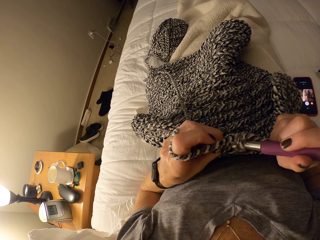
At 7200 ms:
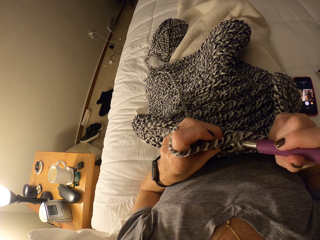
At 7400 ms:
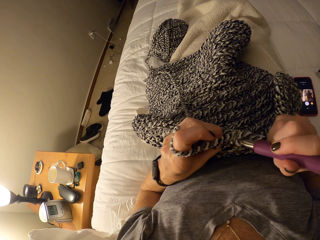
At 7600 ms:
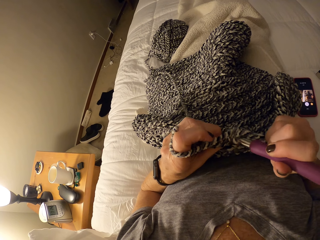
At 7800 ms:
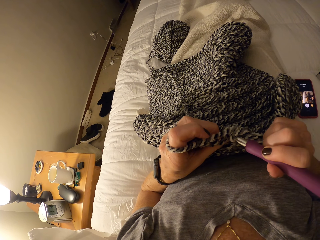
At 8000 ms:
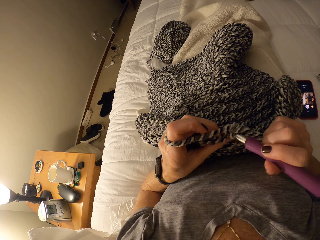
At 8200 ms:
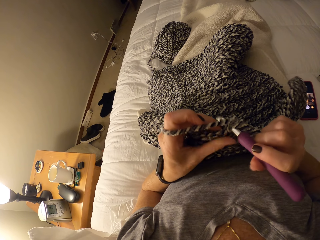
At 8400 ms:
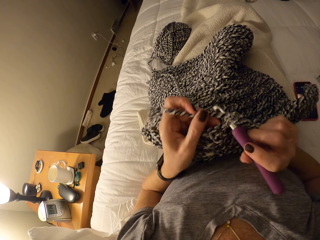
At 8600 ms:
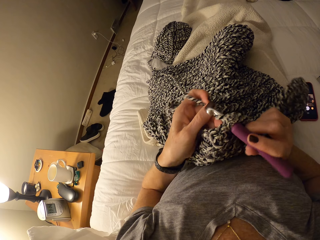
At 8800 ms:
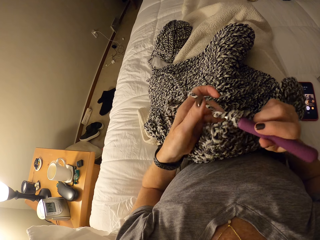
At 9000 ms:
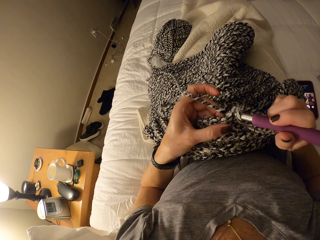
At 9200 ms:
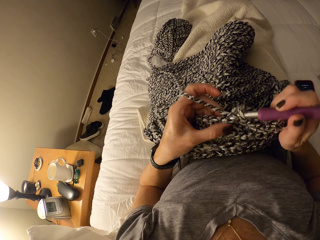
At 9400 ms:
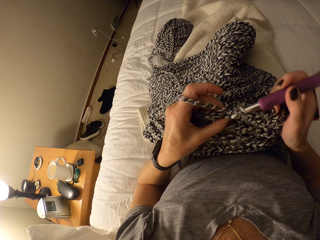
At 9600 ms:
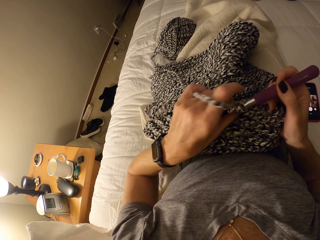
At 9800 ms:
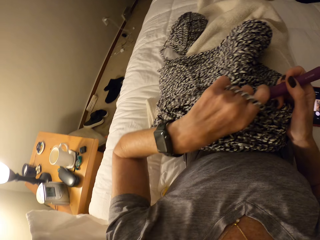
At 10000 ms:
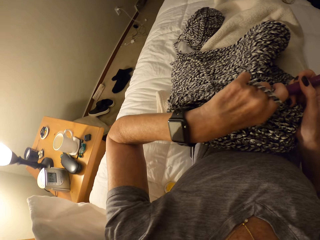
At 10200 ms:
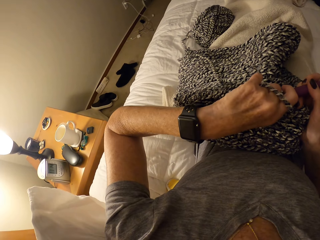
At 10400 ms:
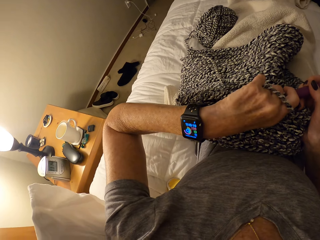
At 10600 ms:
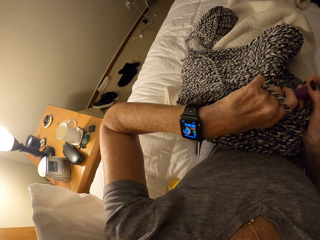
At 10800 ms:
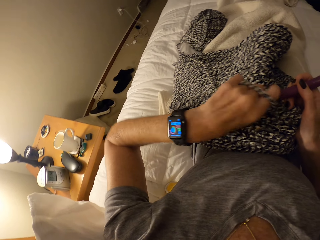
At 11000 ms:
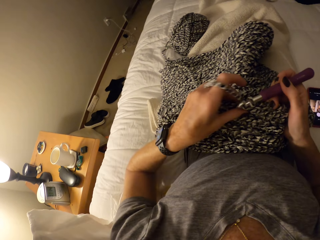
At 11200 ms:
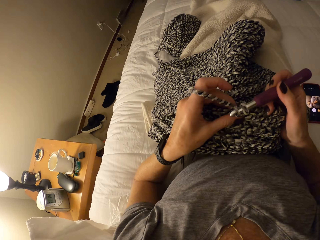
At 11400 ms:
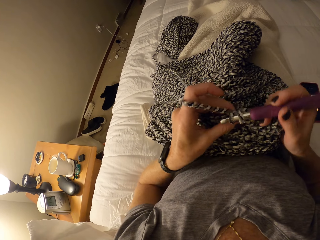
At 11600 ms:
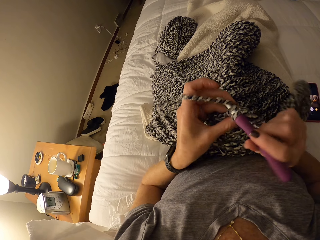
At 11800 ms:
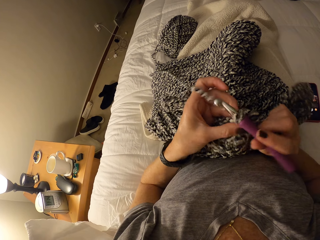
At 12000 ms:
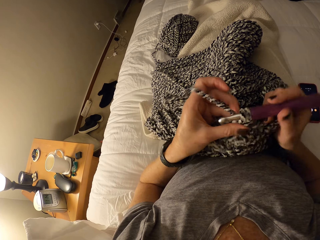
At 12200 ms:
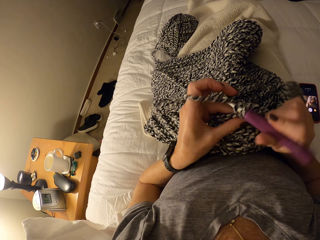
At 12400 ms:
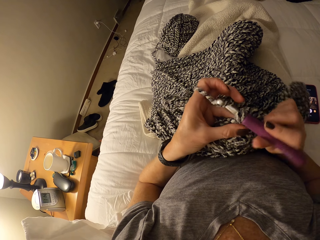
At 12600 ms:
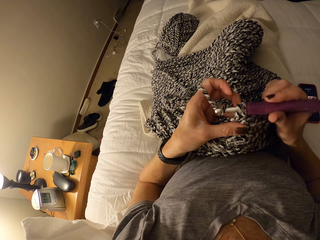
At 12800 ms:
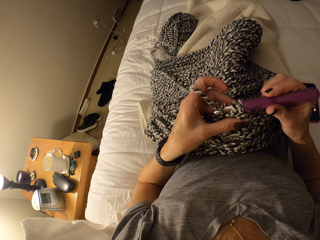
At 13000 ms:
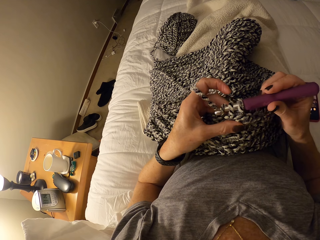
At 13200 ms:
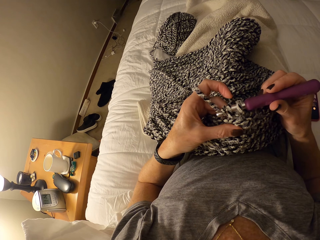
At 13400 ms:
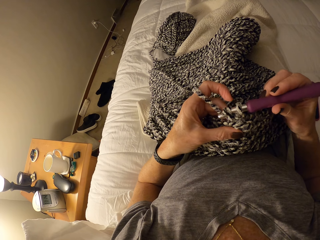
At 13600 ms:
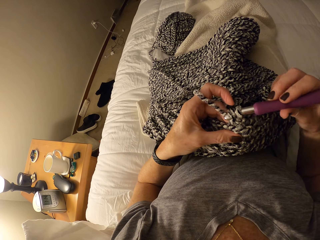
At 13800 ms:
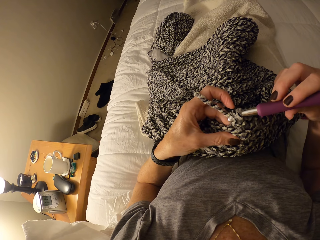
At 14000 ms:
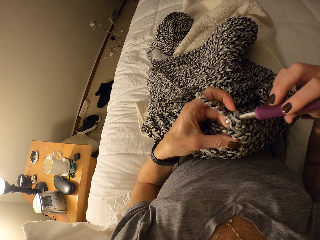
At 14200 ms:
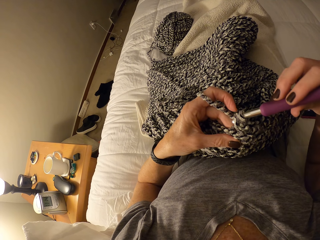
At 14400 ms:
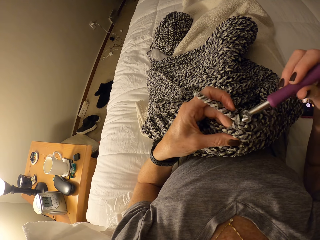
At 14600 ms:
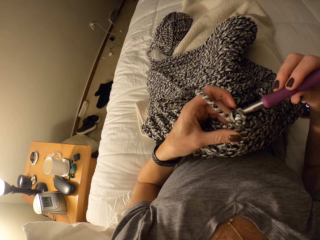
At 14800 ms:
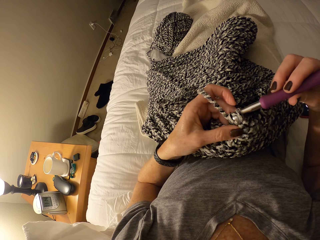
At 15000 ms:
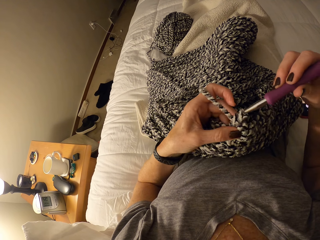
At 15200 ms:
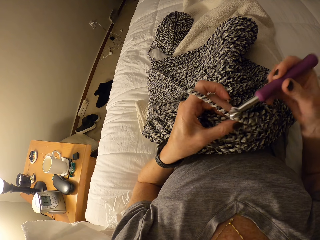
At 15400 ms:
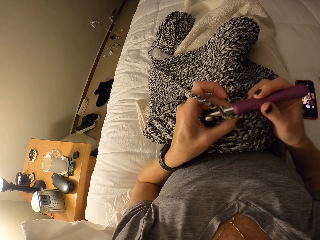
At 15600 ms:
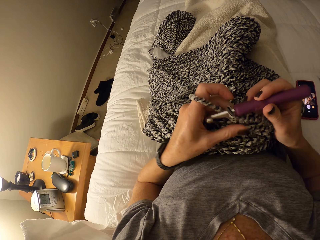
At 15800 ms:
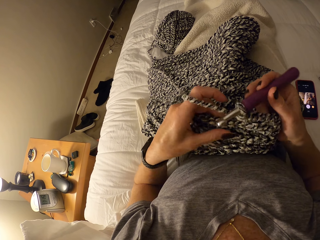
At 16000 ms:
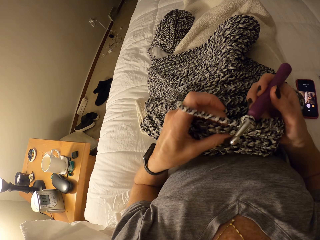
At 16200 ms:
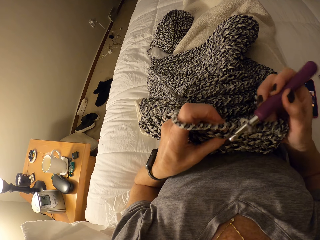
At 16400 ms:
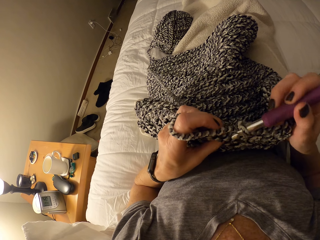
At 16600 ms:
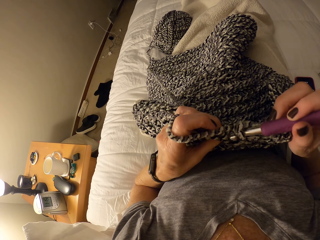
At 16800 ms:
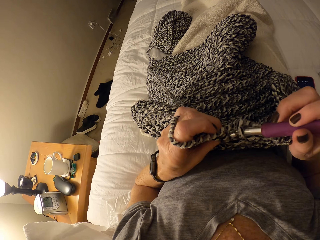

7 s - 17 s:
The camera wearer knits the cotton yarn with the crochet hook. She checks her wristwatch on her left wrist. She continues knitting the cotton yarn with the crochet hook.

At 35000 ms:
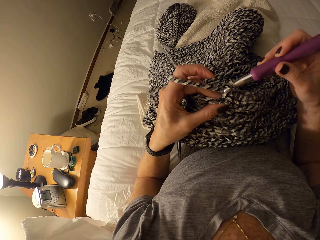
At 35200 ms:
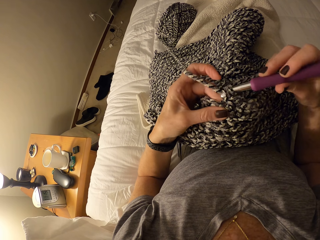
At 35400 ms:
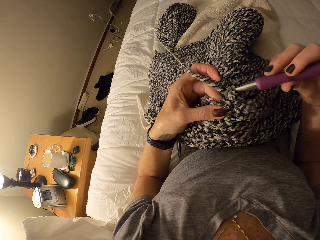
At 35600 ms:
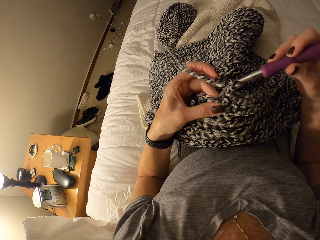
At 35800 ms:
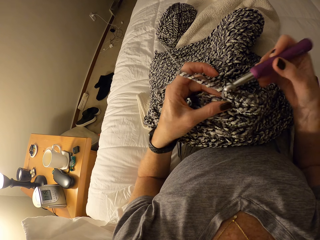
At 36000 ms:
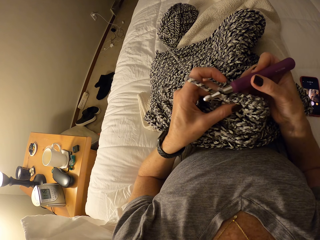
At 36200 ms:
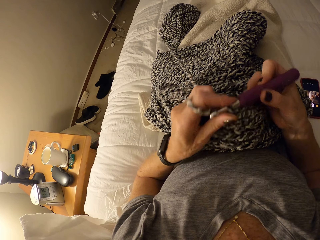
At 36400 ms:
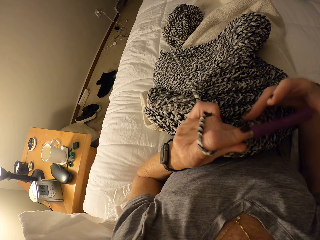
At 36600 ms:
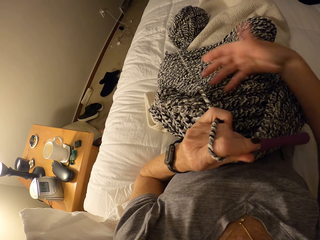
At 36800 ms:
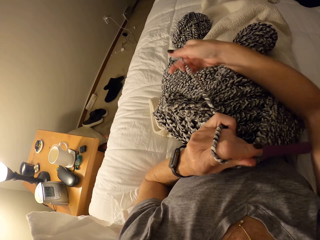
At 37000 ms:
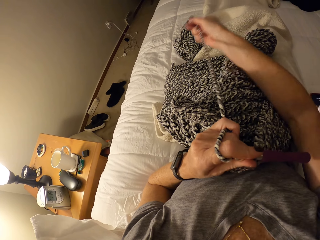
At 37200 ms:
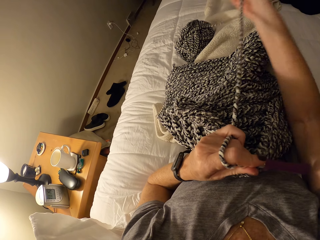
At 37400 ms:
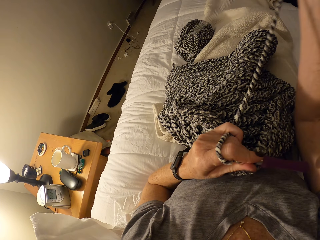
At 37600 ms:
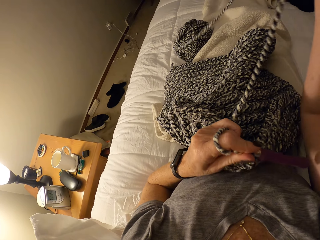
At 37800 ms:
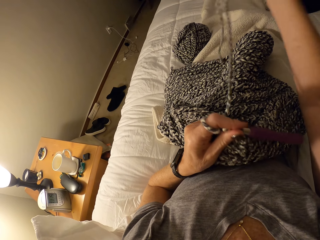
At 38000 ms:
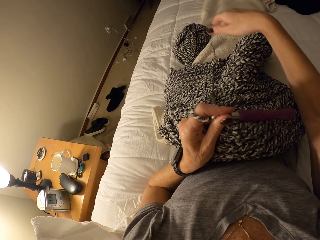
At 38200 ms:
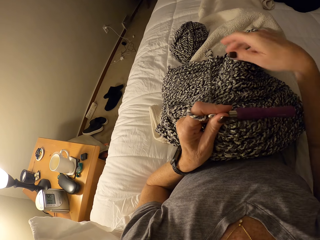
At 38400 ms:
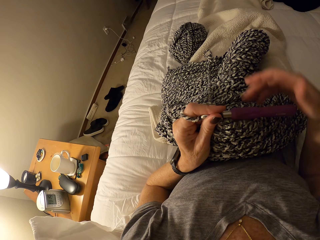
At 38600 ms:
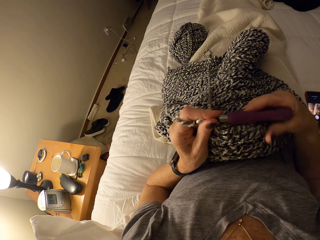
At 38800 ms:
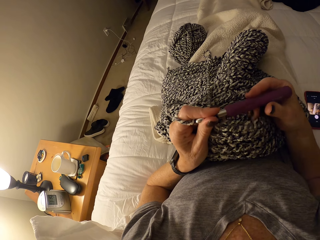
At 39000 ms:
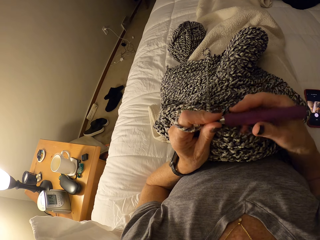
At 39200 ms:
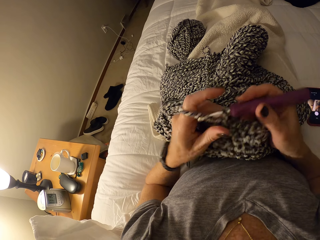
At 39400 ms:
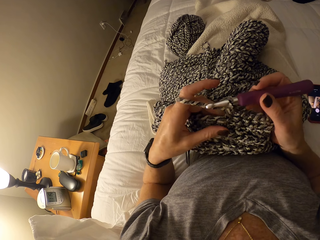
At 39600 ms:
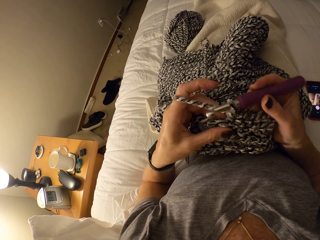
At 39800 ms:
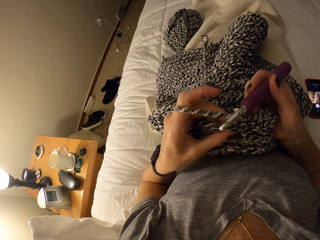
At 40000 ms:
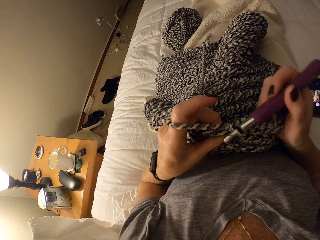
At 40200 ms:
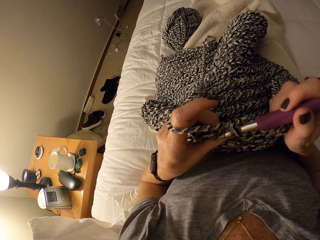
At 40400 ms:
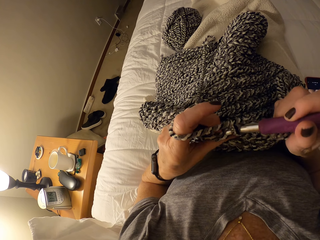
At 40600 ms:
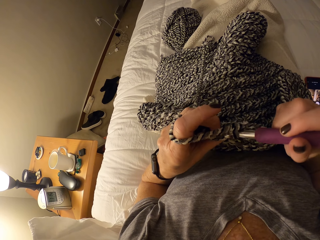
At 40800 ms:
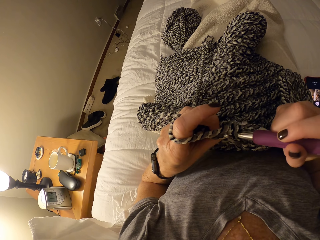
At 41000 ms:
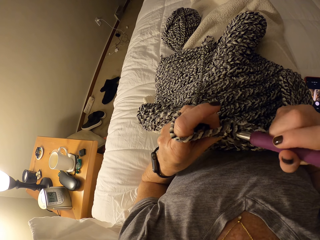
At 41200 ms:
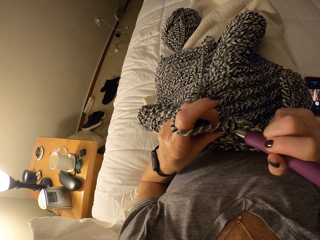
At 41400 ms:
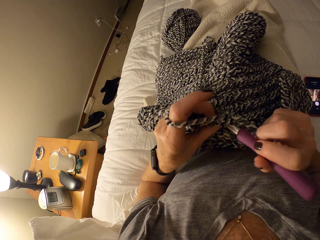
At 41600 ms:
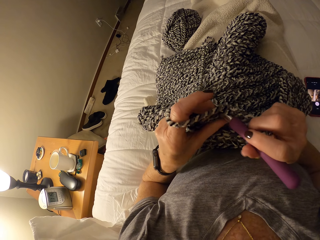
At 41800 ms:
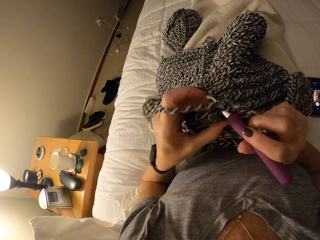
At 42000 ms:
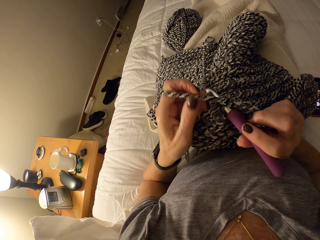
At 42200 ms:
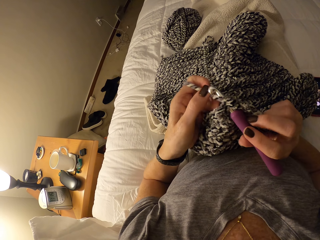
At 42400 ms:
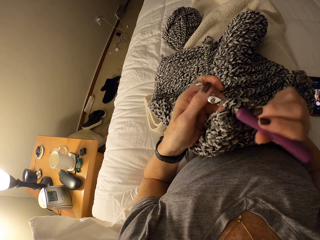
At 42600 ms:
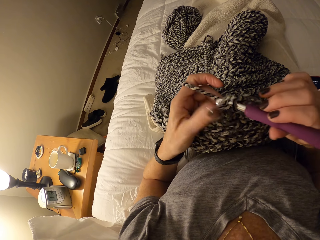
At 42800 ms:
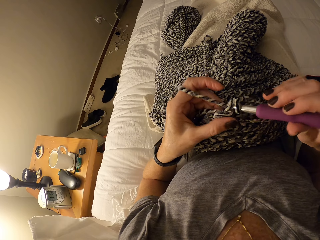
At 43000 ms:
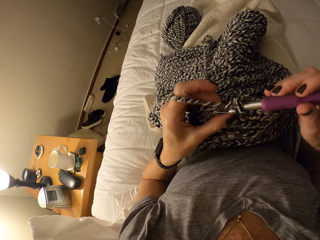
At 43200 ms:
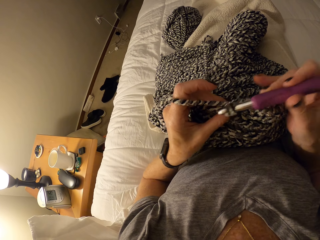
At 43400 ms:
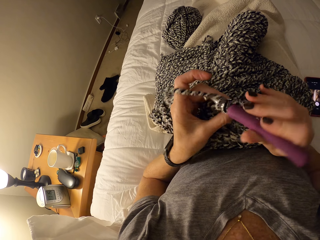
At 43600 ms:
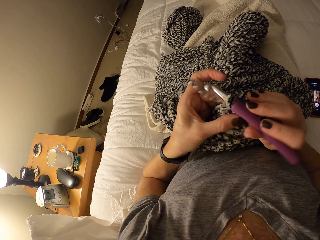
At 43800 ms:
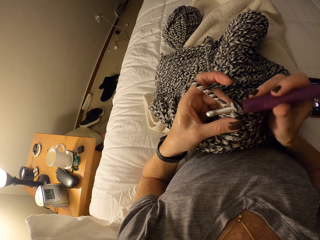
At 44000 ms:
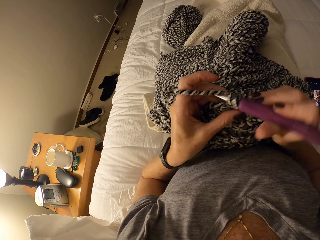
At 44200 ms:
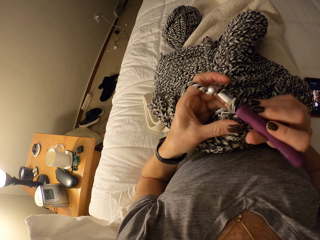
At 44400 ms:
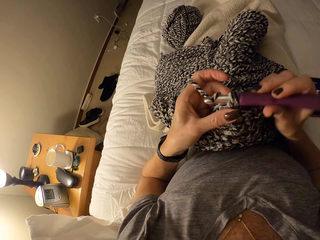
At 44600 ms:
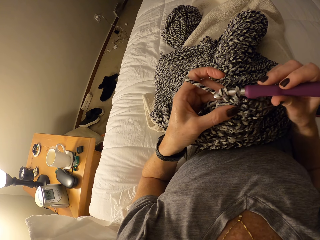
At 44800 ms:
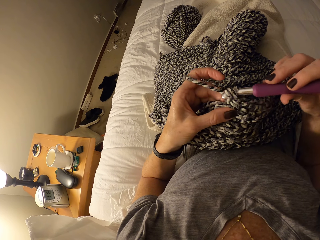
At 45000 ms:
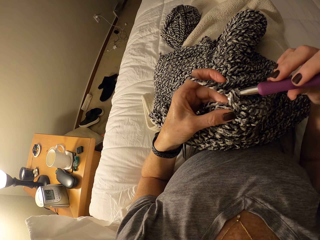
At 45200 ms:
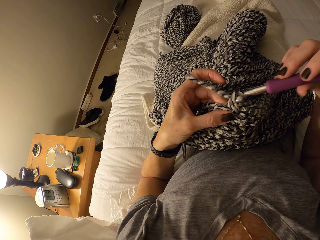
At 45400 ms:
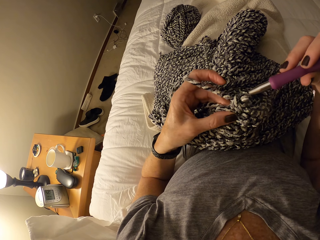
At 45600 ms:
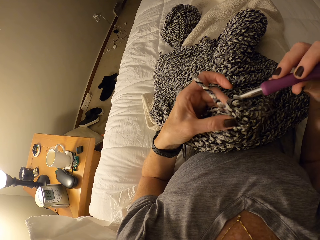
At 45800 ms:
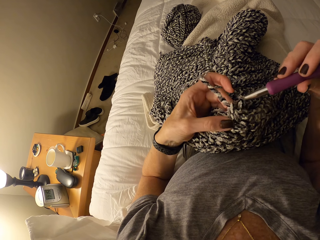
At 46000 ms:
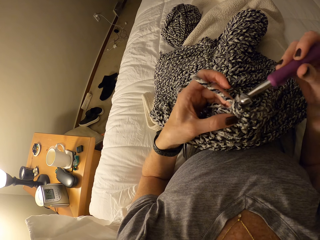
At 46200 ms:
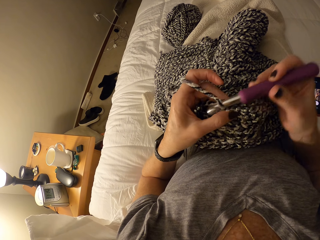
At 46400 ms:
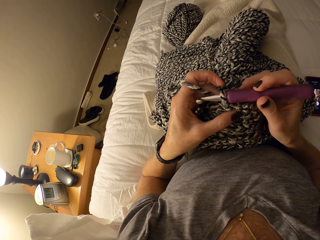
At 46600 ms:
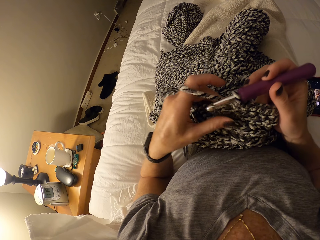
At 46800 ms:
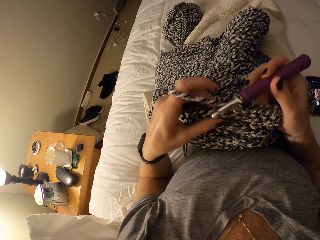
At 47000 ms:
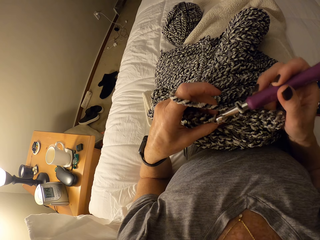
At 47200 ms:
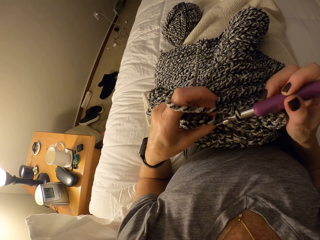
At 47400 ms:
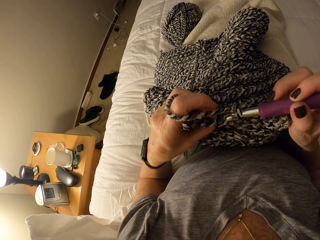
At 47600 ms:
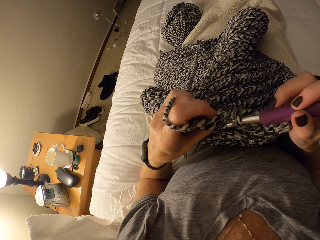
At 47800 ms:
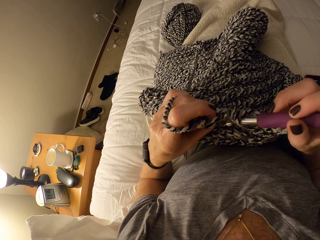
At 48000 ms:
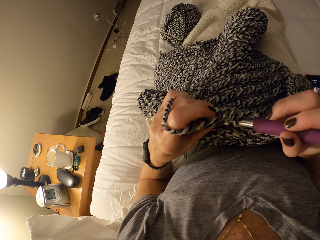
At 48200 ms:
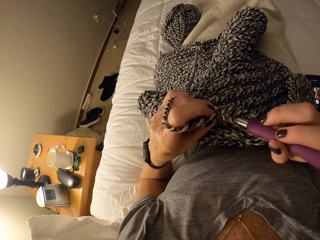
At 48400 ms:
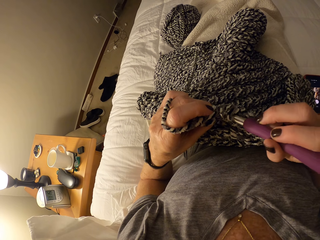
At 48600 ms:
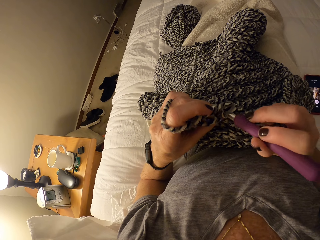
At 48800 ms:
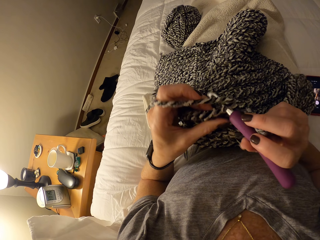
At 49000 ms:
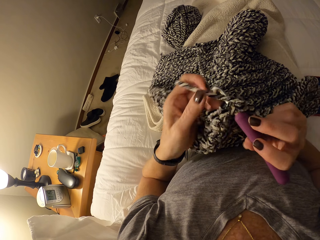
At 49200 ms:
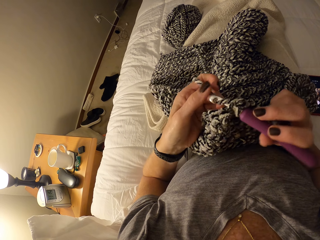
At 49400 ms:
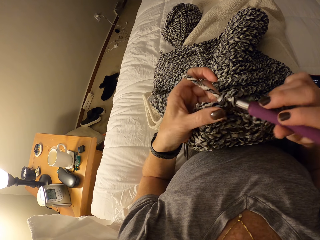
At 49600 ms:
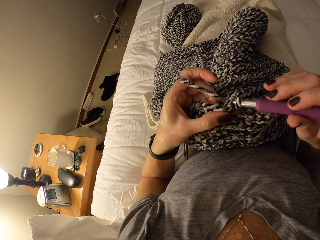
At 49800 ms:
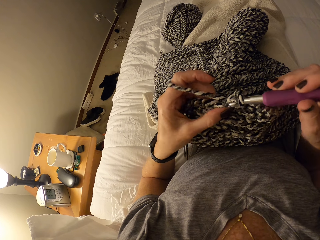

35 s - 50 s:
The camera wearer pulls the cotton yarn on her bed with her right hand. She holds the crochet hook with her right hand. She continues knitting the cotton yarn with the crochet hook.
